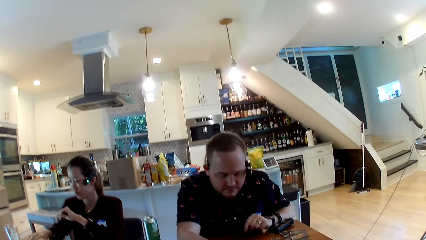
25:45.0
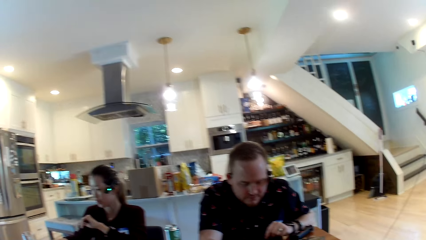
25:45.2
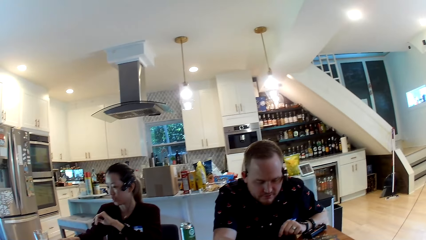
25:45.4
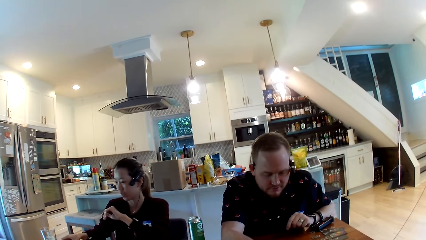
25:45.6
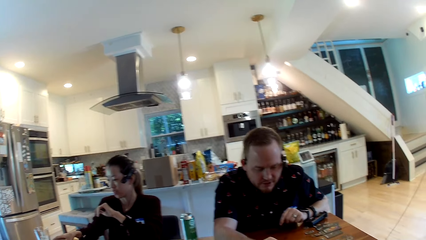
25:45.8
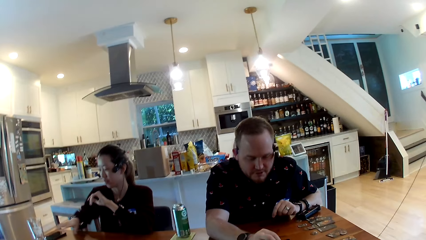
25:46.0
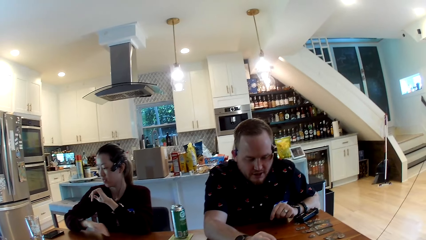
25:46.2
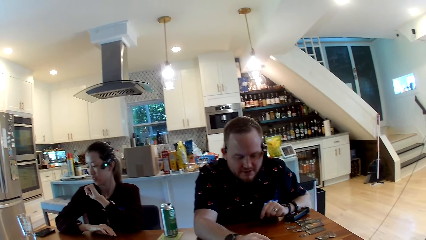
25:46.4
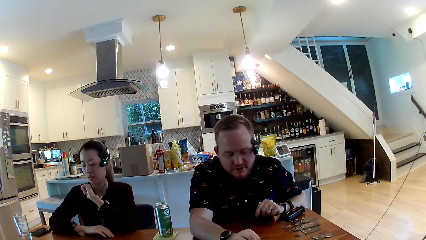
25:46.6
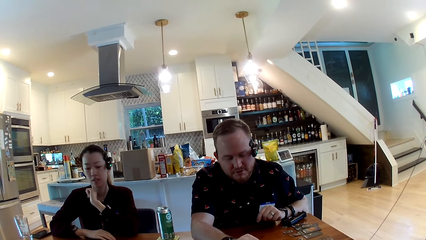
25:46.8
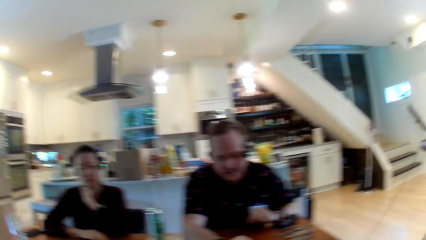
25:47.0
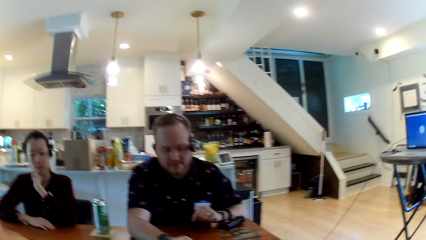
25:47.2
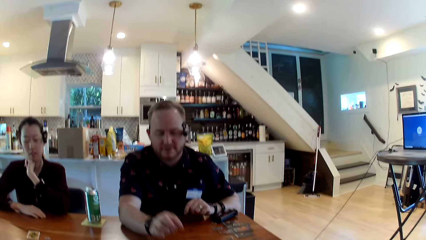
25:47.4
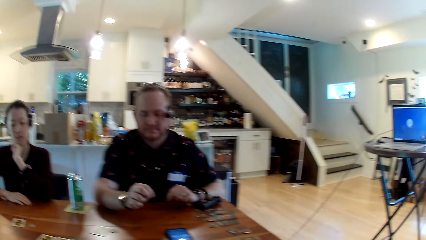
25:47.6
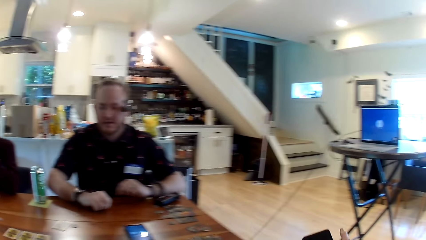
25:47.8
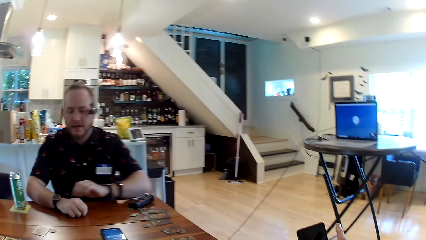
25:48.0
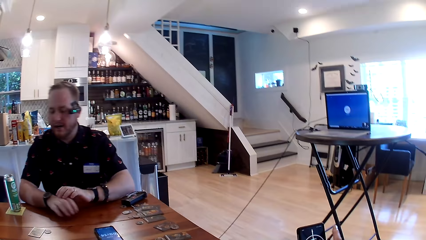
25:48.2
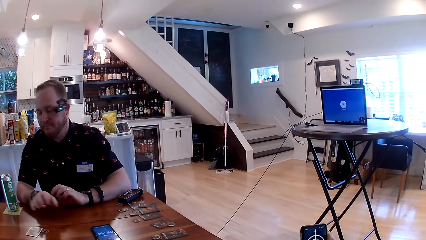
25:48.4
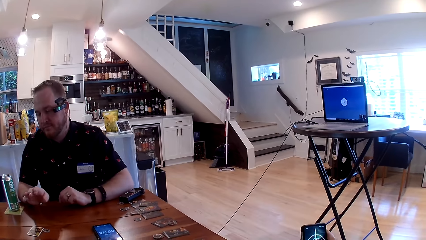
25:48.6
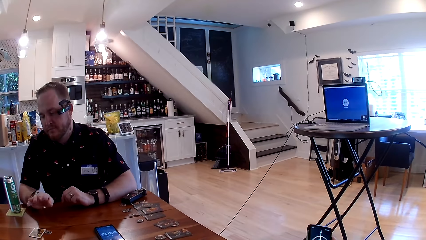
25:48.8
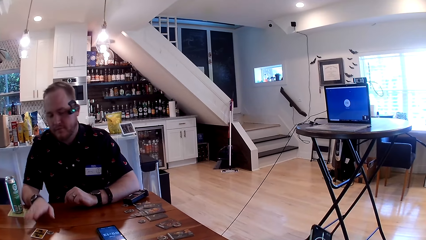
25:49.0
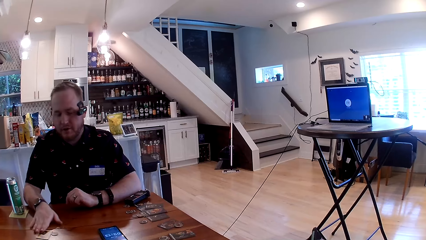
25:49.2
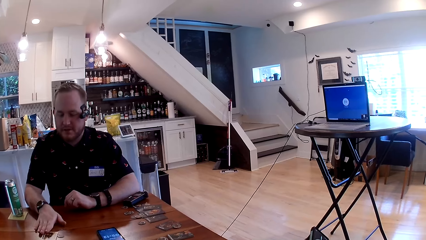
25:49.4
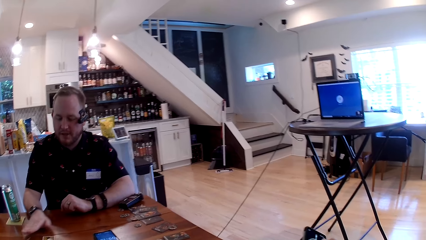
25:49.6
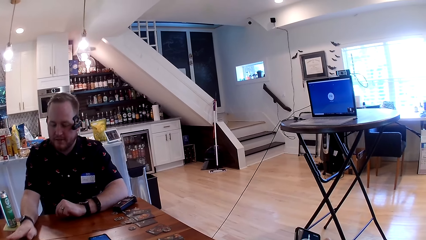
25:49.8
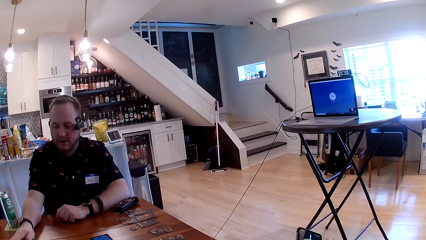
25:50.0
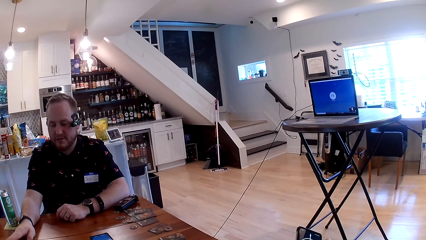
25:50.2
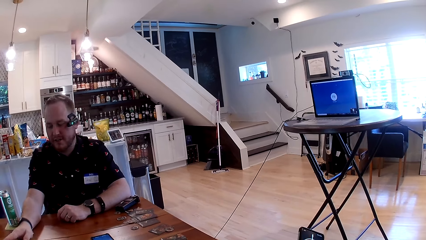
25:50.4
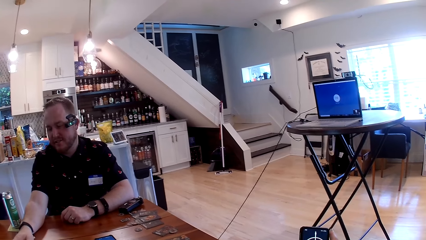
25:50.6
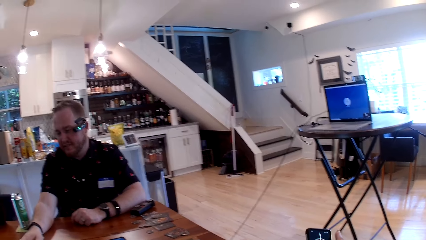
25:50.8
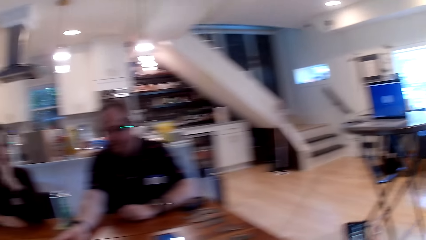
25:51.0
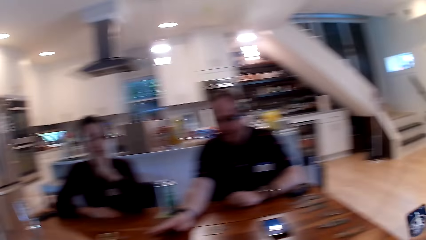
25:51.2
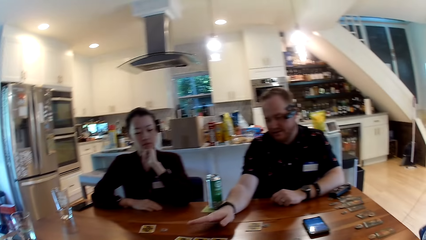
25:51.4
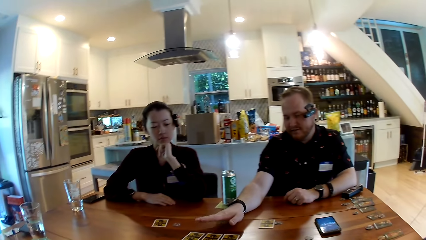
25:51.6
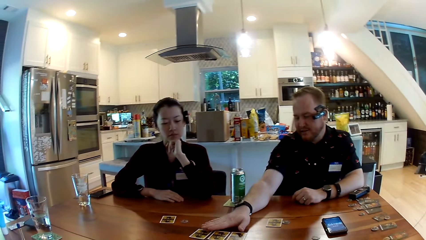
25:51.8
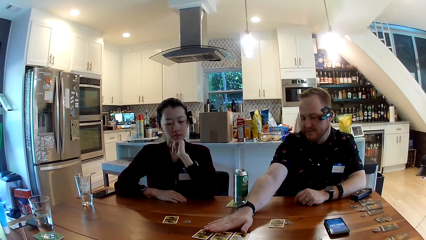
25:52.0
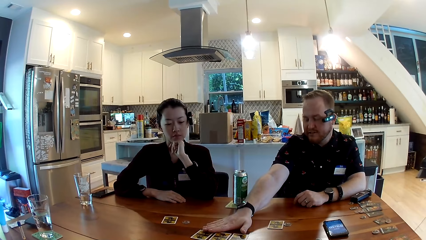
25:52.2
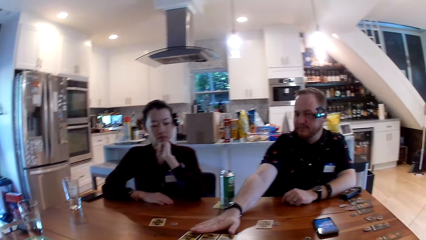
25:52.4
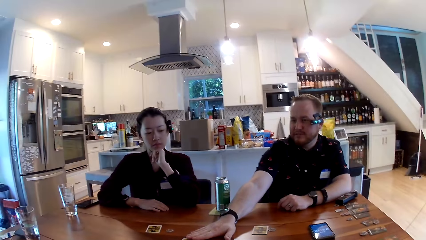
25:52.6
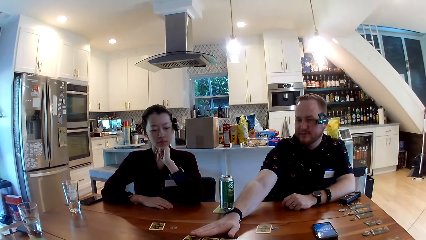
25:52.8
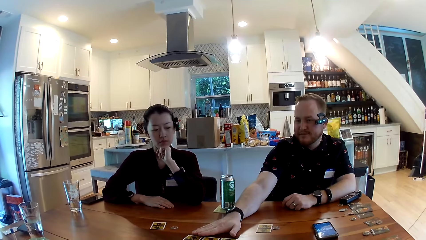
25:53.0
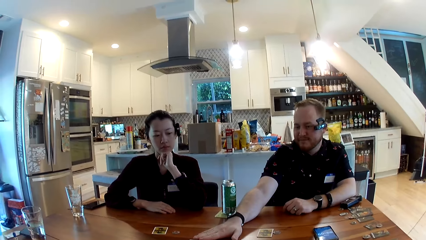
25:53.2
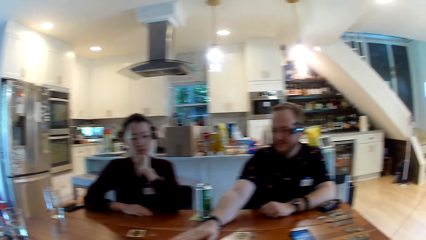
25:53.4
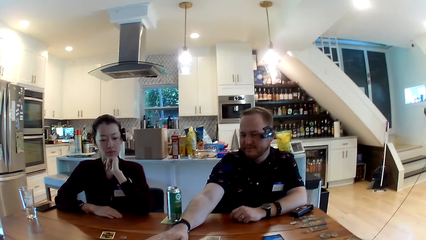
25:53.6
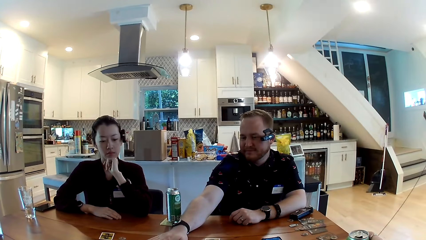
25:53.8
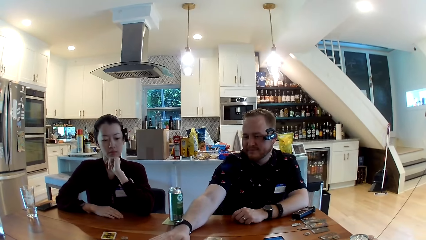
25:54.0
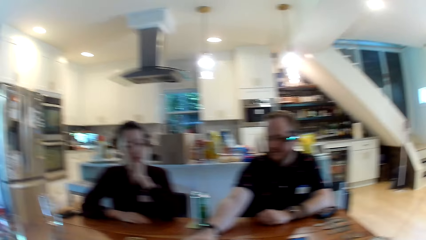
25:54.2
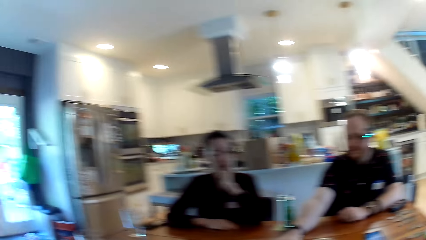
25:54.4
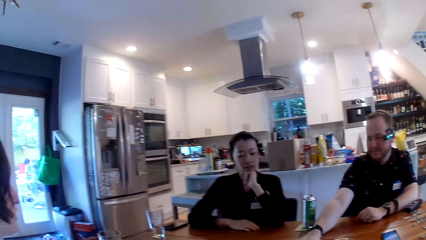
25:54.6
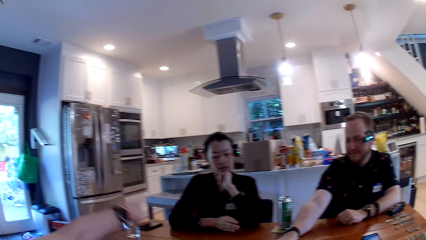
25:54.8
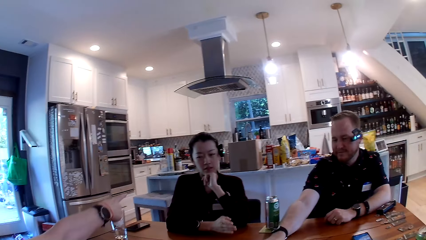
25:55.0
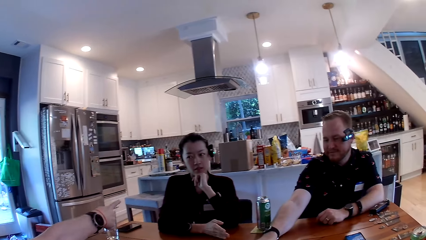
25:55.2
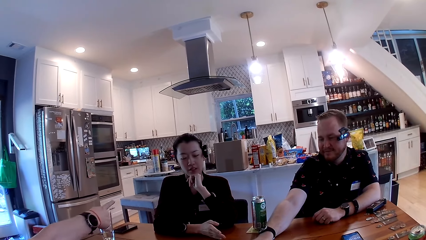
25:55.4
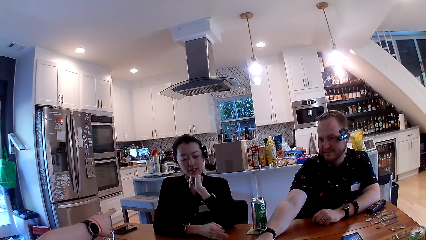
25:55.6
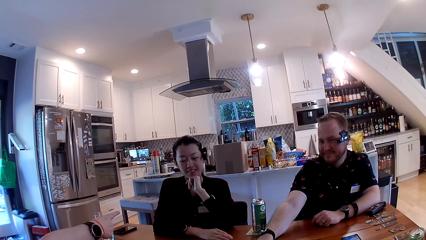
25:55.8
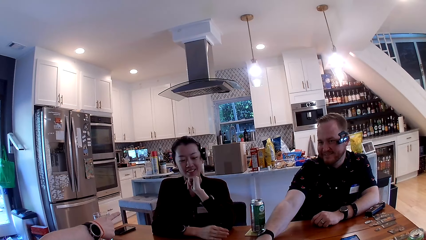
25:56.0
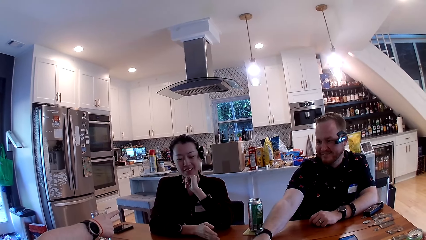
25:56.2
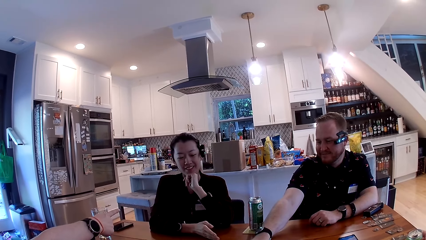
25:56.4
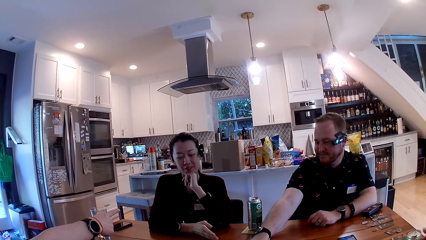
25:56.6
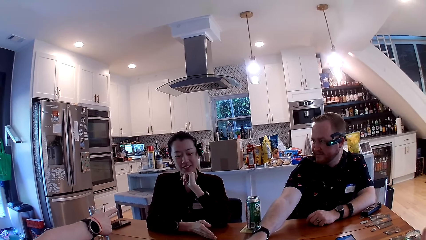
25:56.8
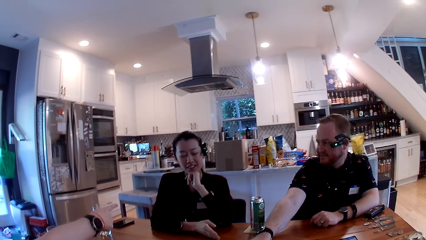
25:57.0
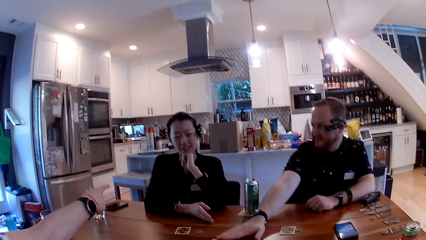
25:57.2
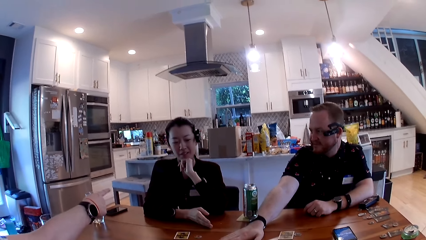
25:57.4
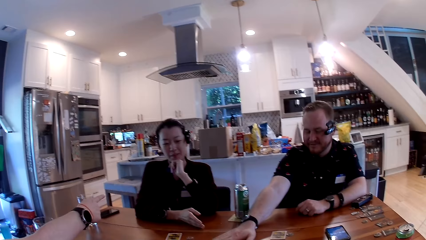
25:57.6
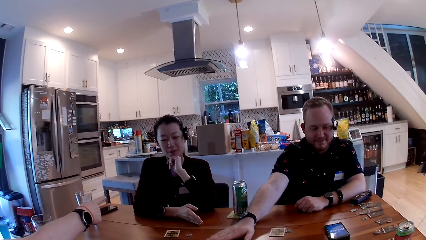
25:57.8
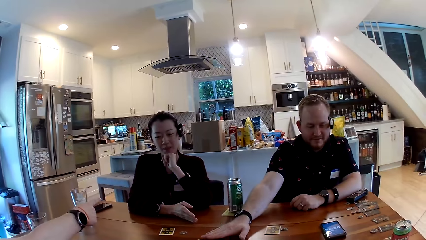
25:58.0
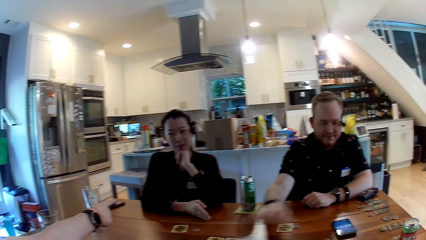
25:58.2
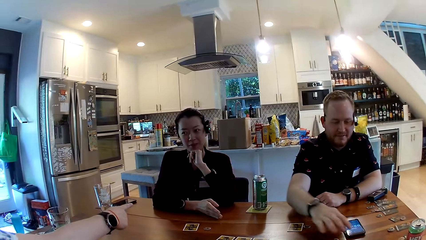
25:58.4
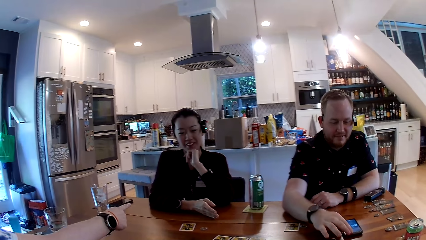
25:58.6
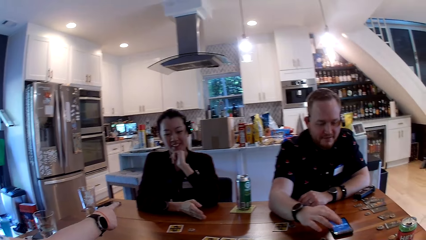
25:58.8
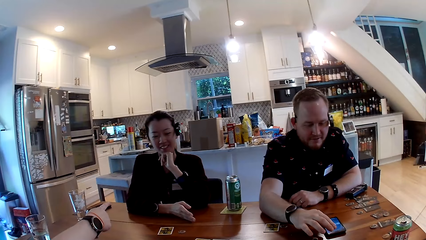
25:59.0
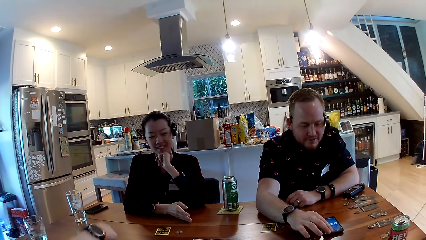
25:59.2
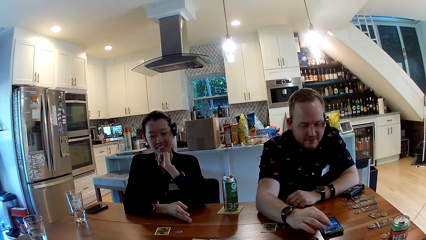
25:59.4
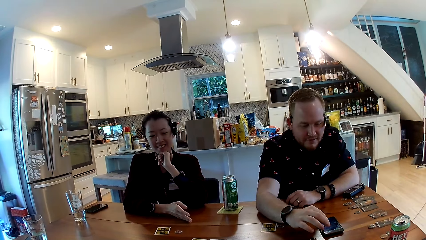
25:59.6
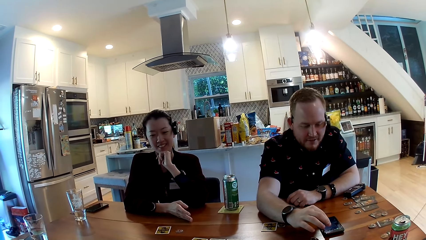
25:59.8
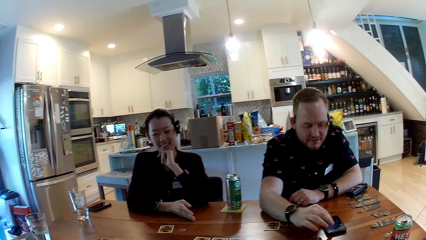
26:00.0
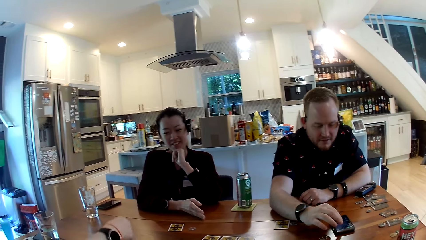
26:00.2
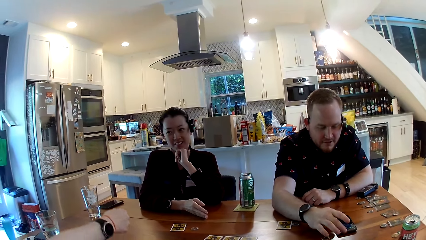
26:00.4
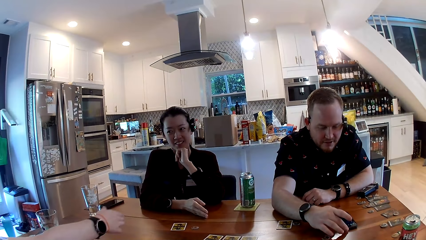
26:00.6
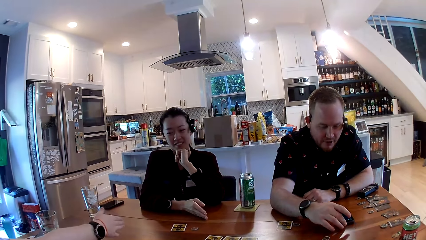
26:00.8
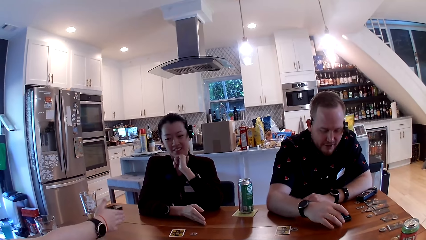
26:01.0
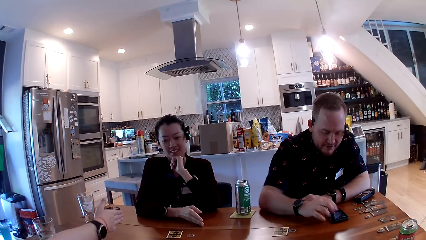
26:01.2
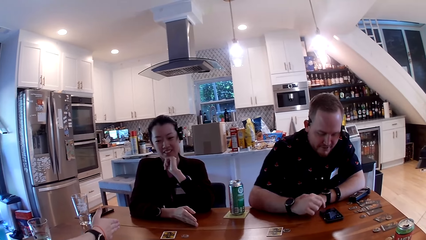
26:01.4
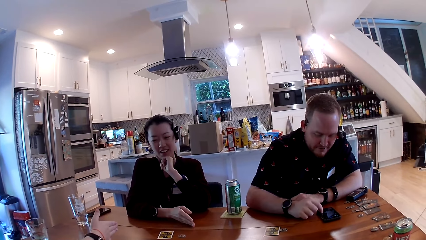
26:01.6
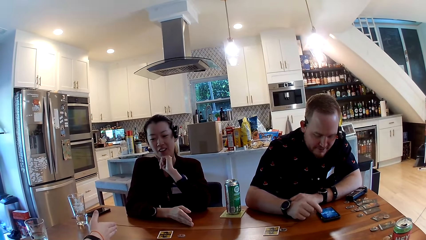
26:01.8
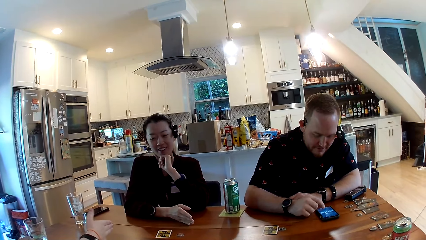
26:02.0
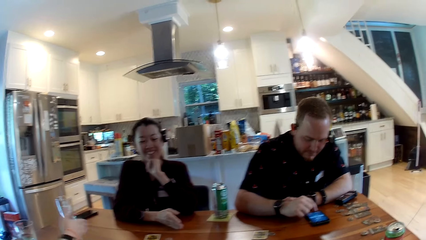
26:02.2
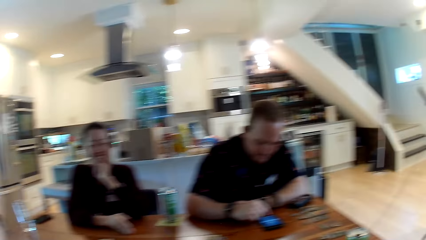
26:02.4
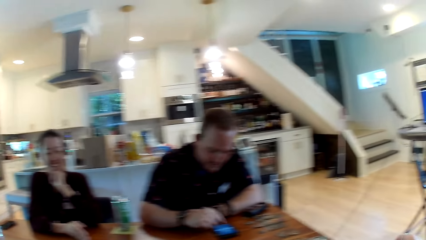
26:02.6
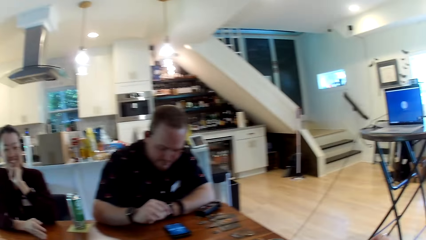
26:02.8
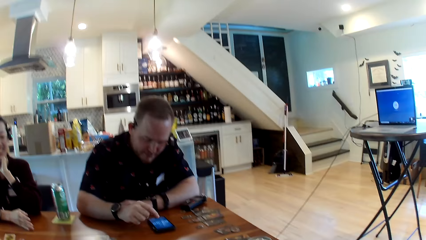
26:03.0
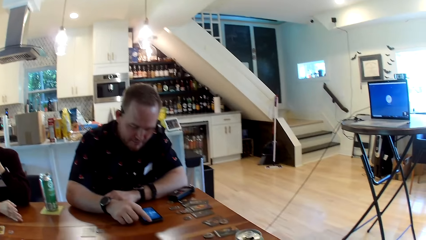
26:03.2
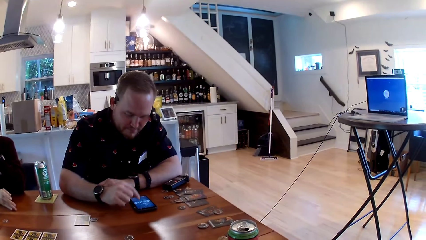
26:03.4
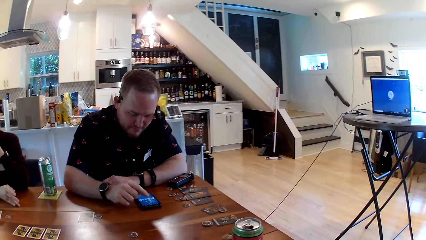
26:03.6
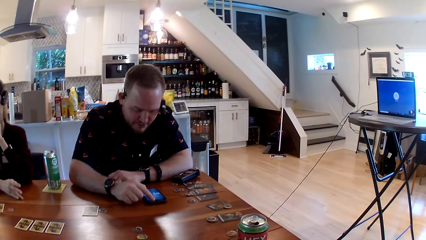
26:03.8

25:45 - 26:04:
The woman touches her phone on the table with her right hand. The man puts his right hand on the table. The man operates his phone on the table with his right hand. The man pulls his phone towards himself with his right hand. The man operates his phone on the table with his right hand.
